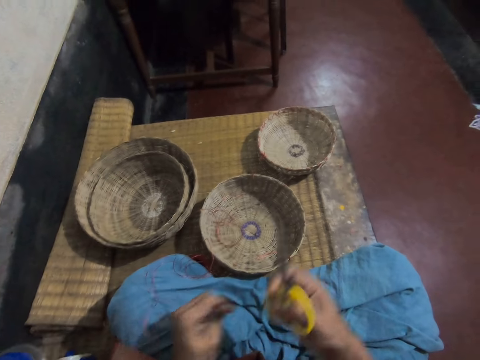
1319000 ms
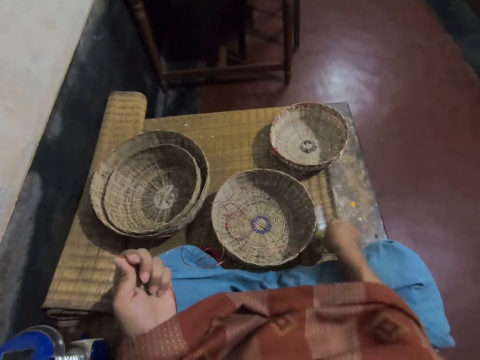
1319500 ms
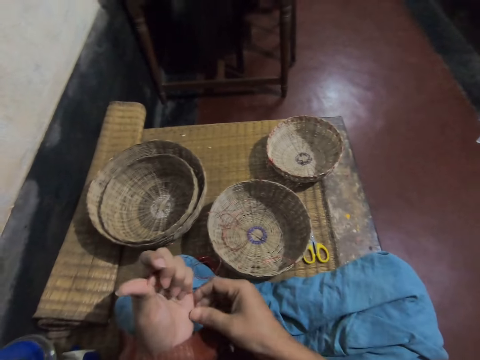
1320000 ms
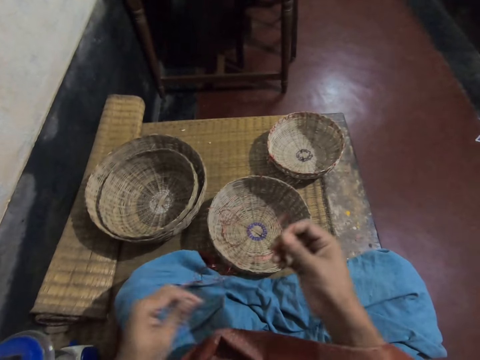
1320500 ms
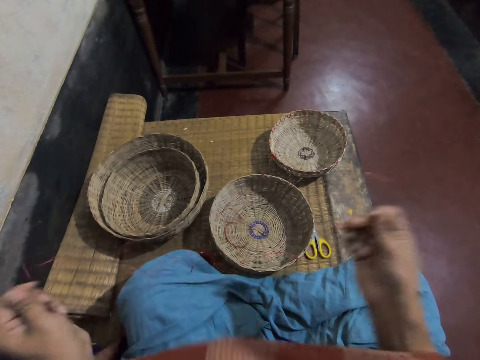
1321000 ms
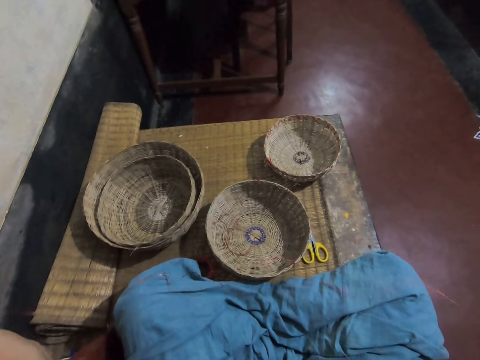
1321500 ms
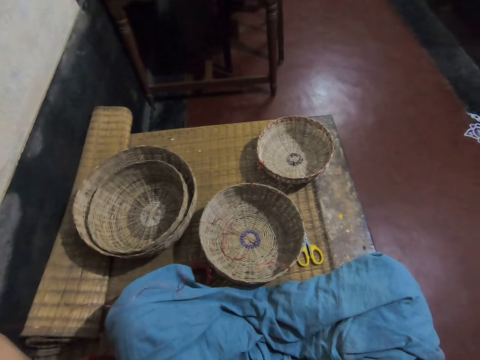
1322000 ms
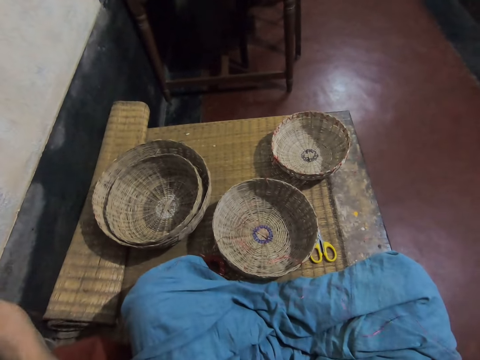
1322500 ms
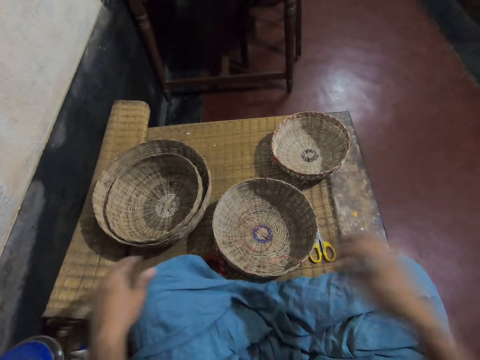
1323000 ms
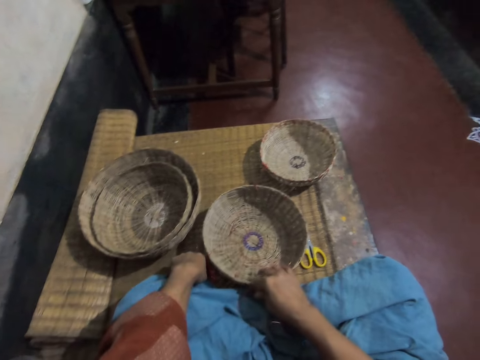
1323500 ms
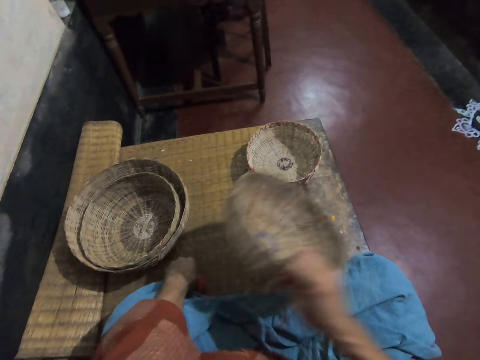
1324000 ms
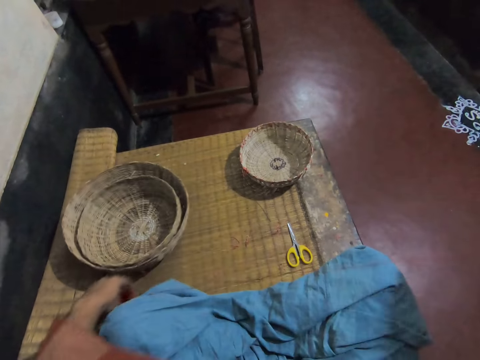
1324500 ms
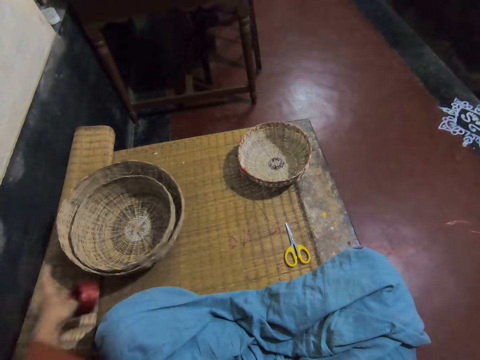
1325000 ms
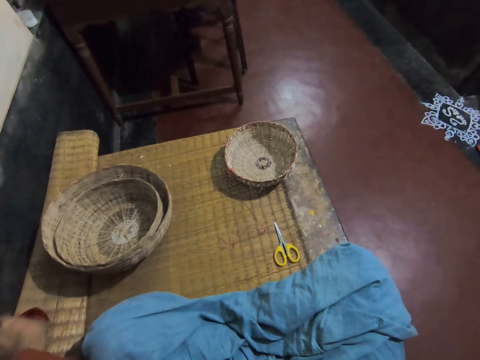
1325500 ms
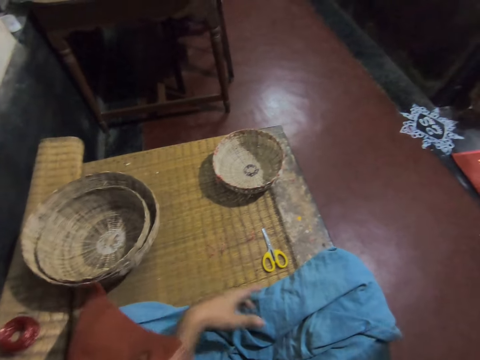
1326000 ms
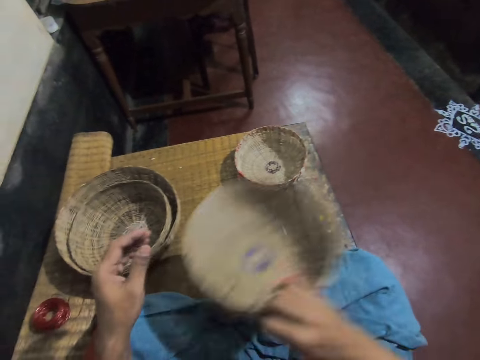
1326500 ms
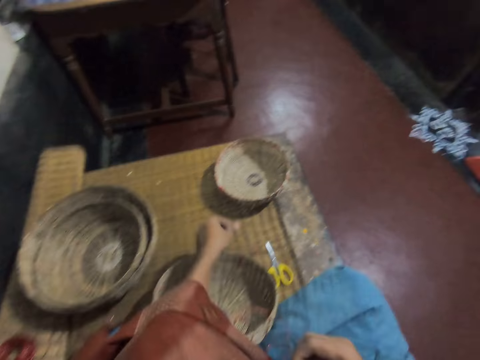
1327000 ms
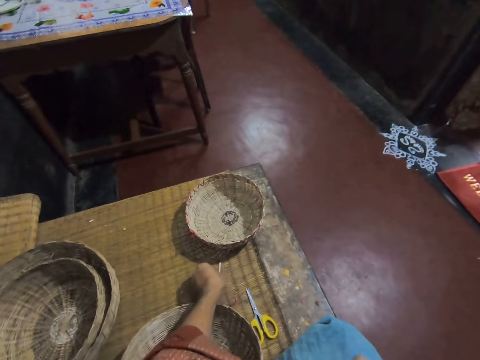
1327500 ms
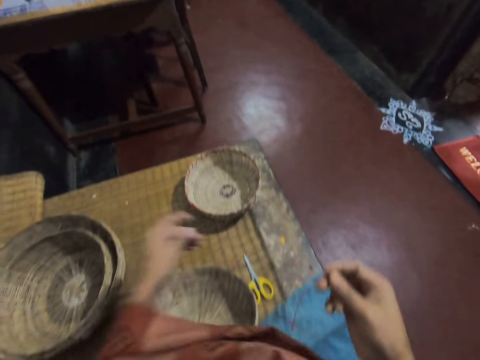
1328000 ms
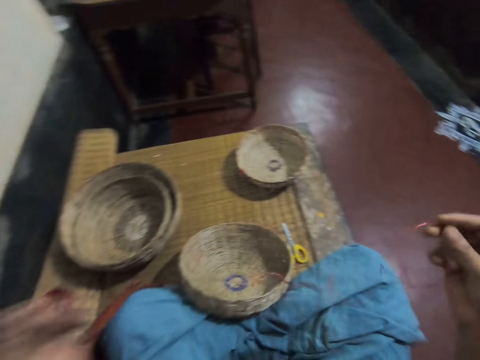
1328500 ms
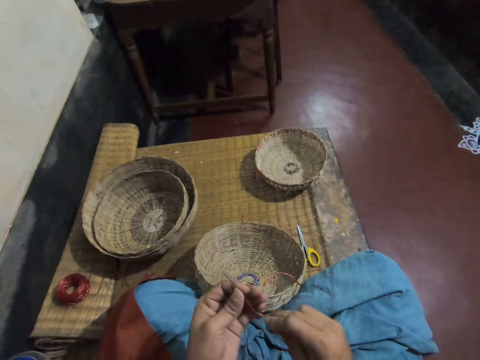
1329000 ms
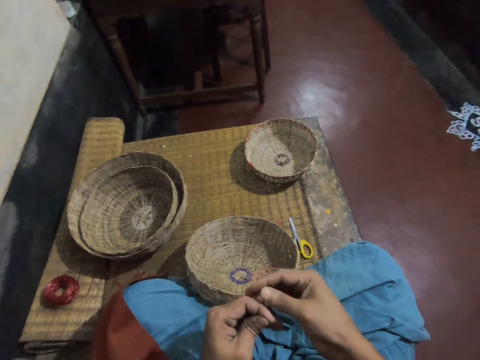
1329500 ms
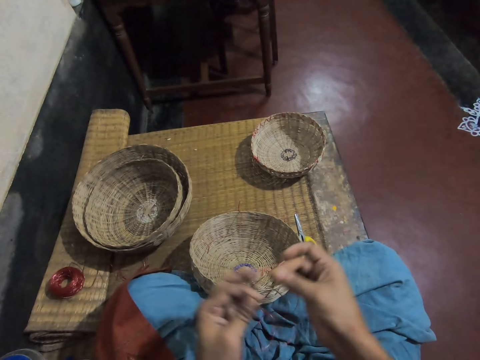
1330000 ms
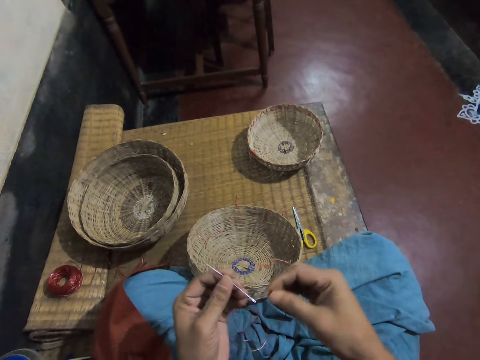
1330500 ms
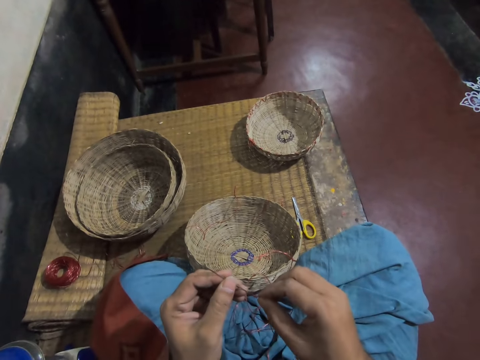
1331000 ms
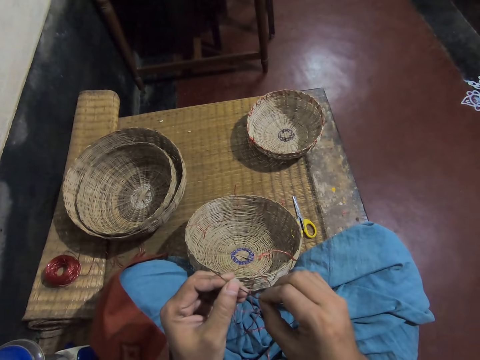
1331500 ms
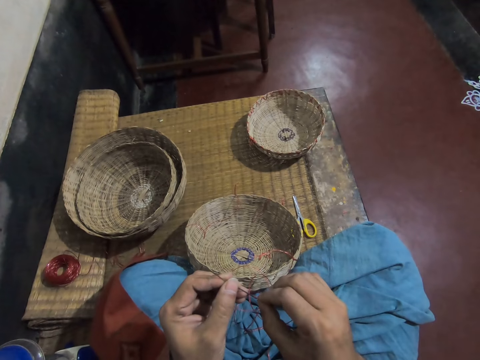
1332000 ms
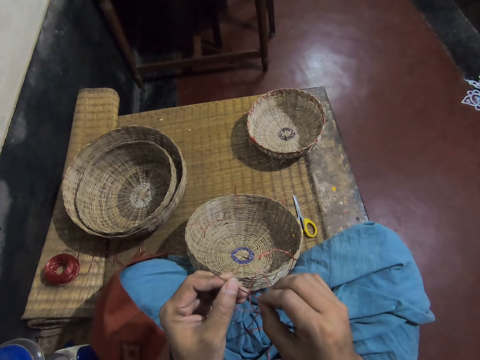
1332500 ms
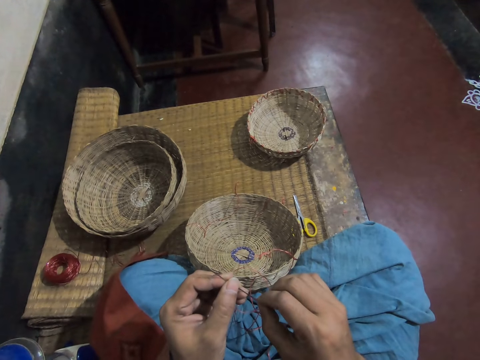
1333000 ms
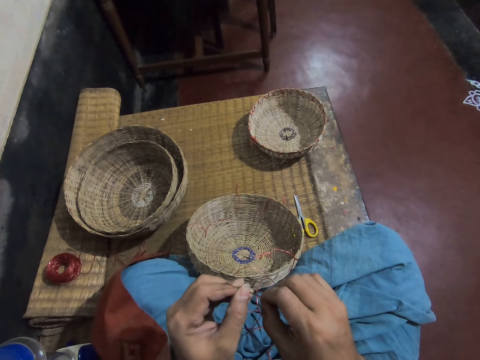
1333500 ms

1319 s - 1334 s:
The camera wearer drops the scissors on the floor with his right hand. He stretches the rope with both hands. He lifts the basket on the floor with his right hand. He moves the ball of rope on the floor. He drops the basket on his lap with his right hand. He picks up the needle on the floor with his left hand. He fits the rope in his right hand inside the needle in his left hand.

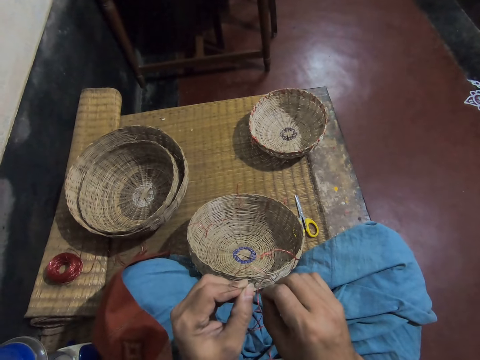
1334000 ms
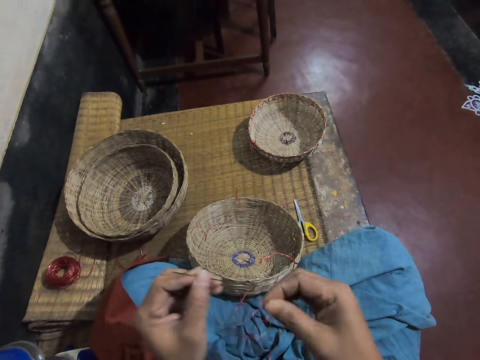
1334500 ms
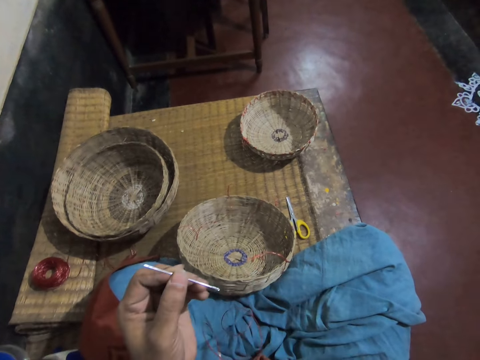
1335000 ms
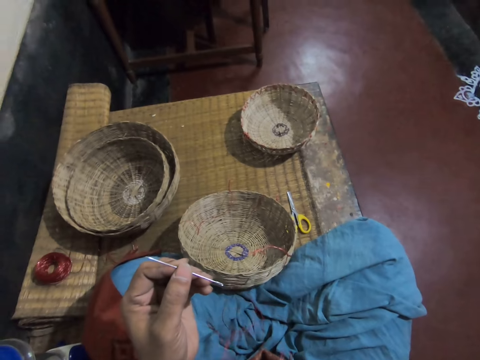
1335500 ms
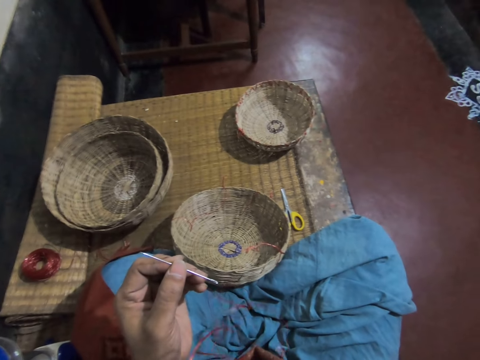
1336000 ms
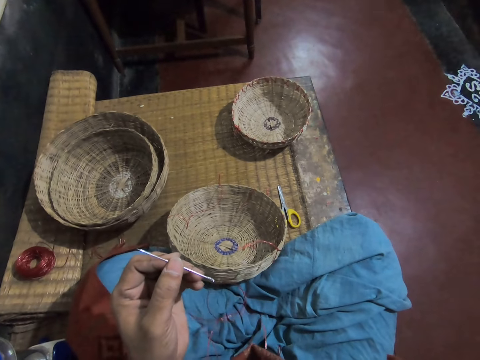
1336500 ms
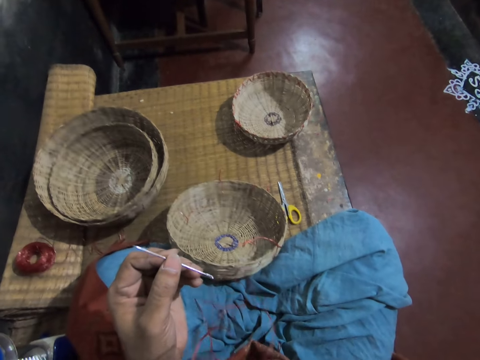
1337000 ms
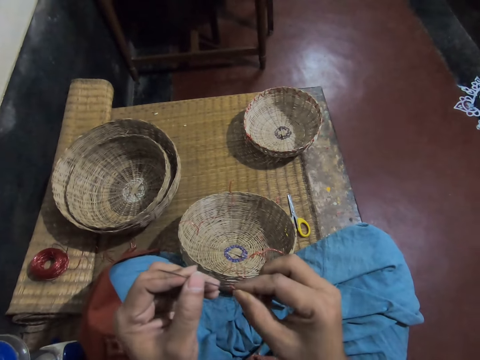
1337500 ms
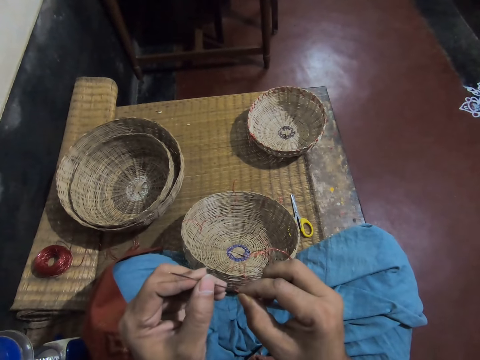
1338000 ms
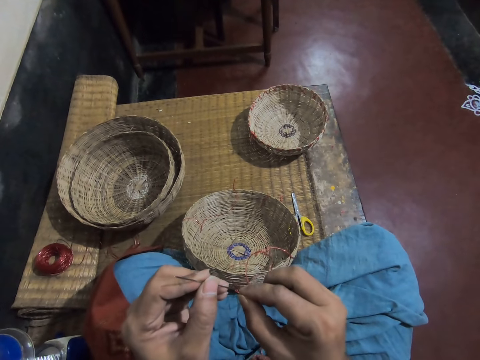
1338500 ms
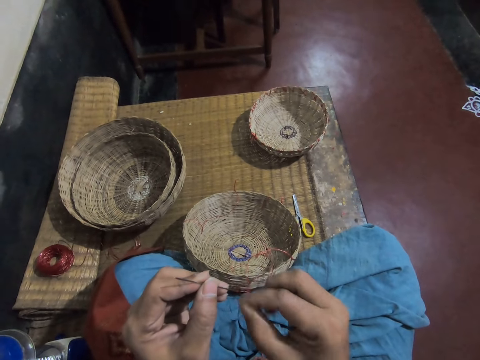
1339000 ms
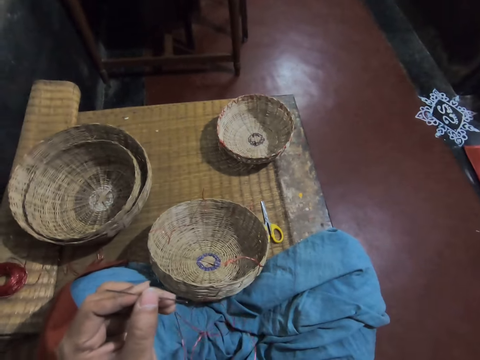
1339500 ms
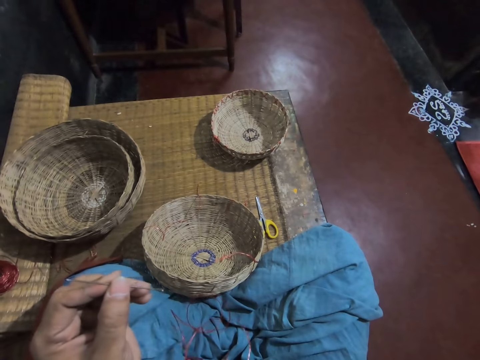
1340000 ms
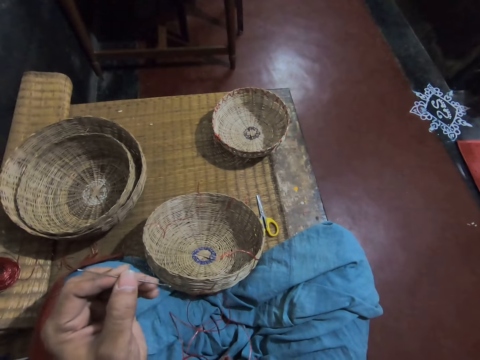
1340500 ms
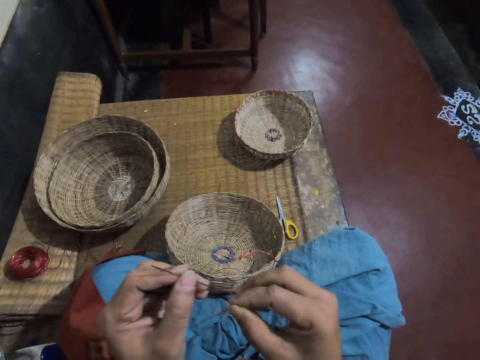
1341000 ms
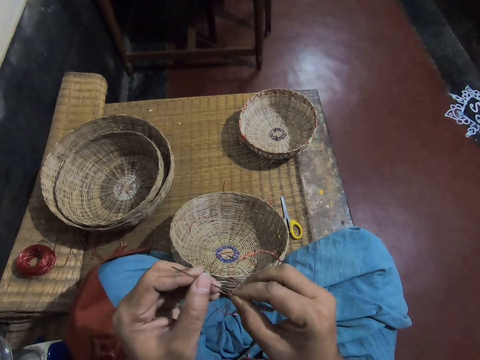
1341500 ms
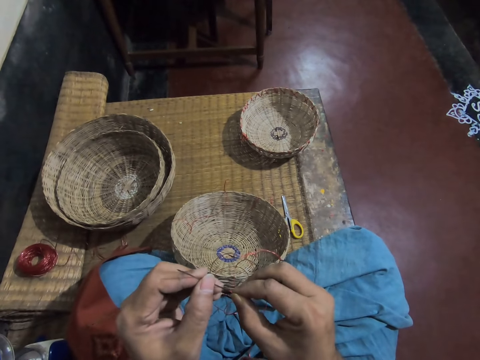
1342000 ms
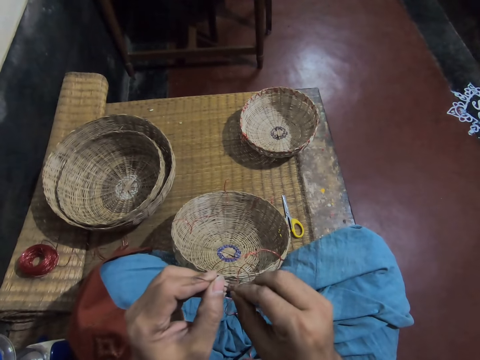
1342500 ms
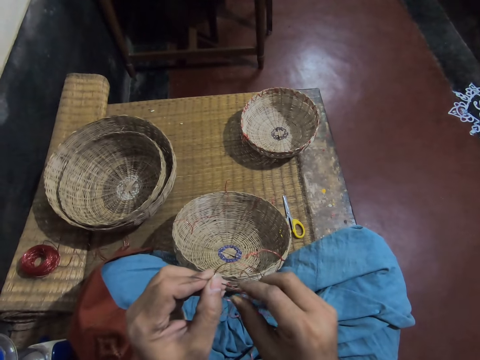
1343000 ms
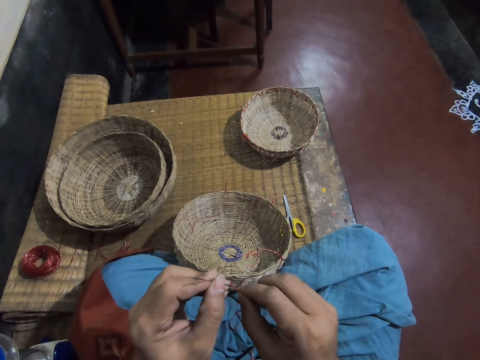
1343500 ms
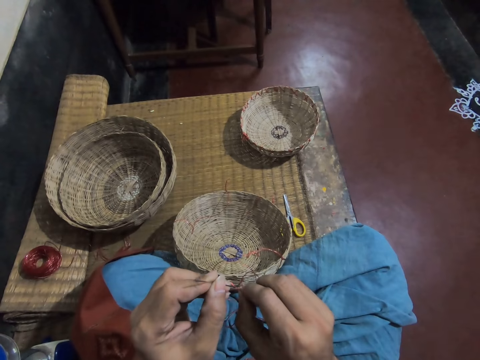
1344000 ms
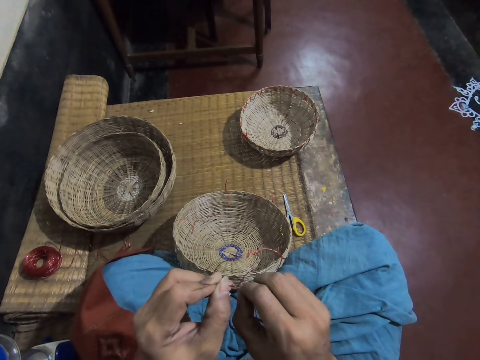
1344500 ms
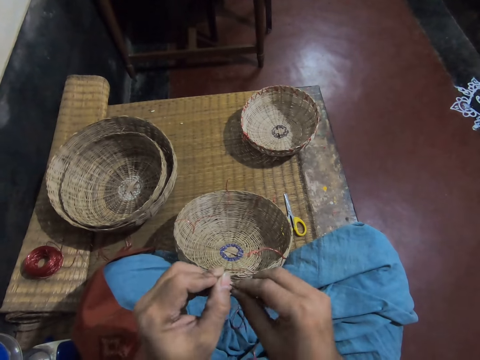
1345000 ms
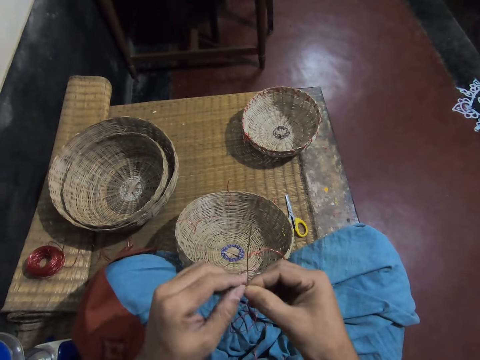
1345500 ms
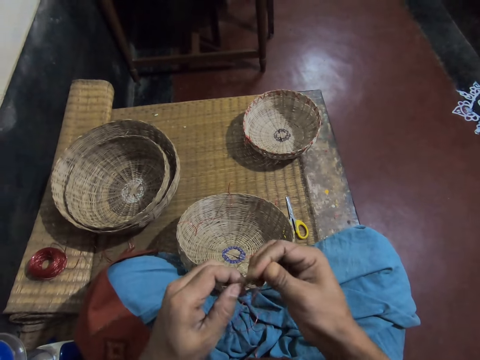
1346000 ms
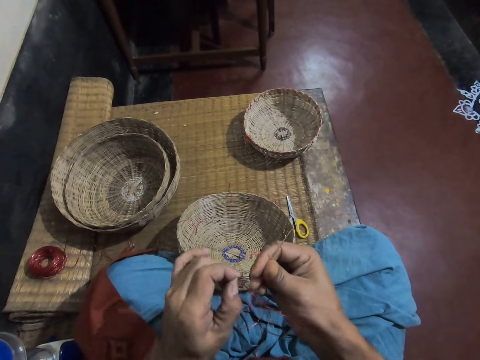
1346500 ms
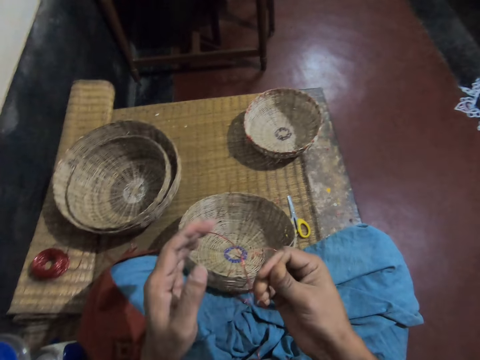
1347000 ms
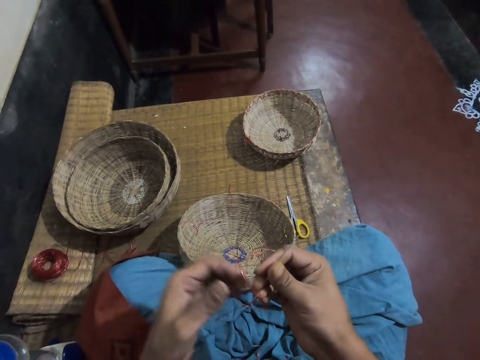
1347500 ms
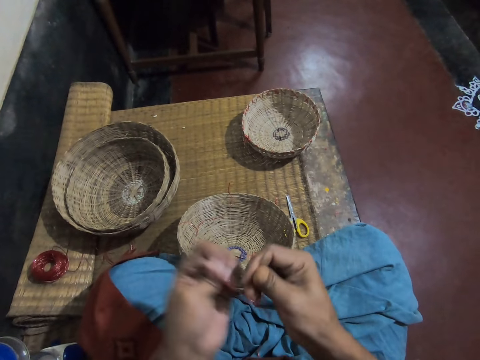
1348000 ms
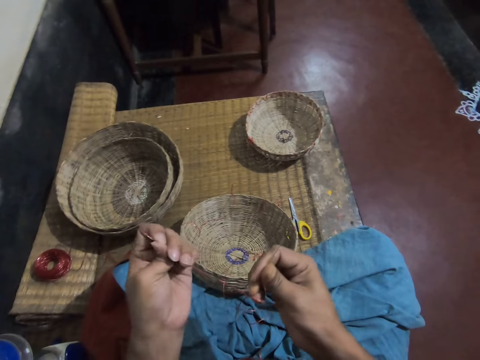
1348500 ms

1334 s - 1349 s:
The camera wearer puts the weaving needle in their mouth. They put the weaving thread on the needle. They put the weaving needle in their mouth. They insert the weaving thread in the needle. They pass the needle from their left hand to their right hand. They pull the rope fitted into the needle with their left hand.
